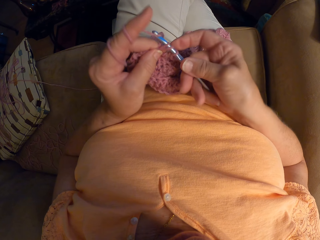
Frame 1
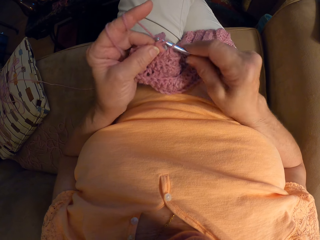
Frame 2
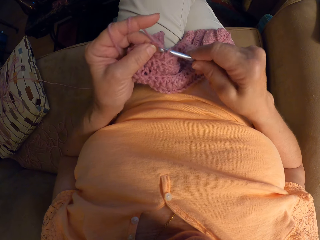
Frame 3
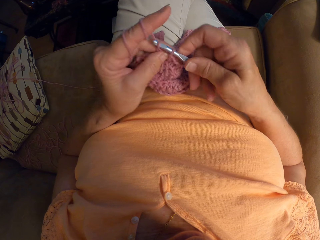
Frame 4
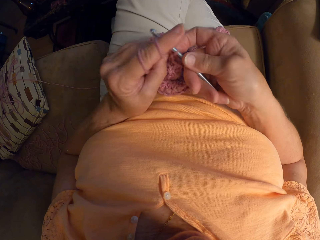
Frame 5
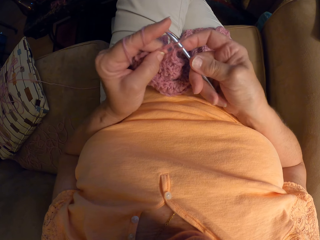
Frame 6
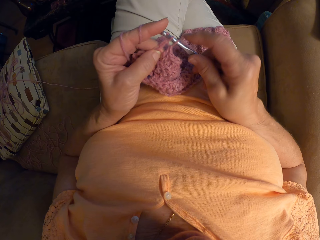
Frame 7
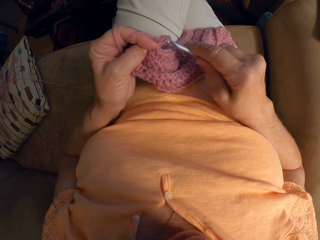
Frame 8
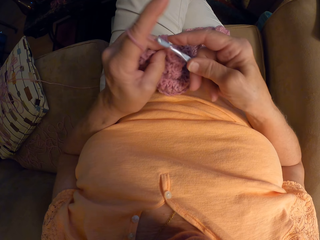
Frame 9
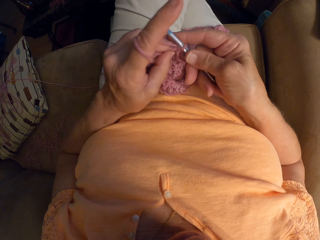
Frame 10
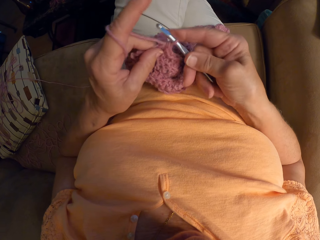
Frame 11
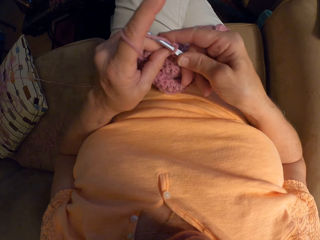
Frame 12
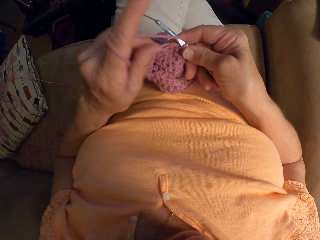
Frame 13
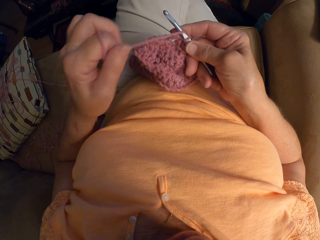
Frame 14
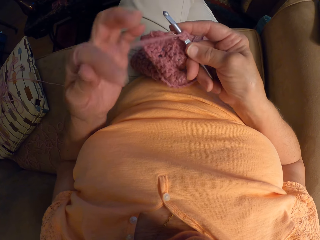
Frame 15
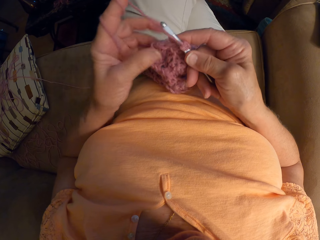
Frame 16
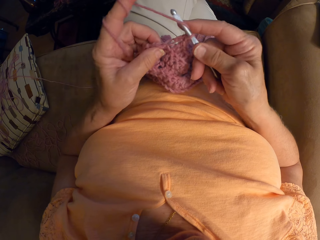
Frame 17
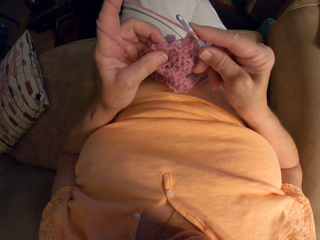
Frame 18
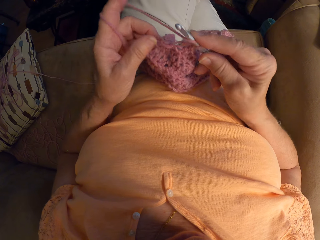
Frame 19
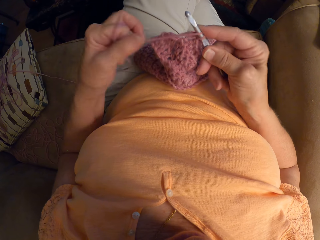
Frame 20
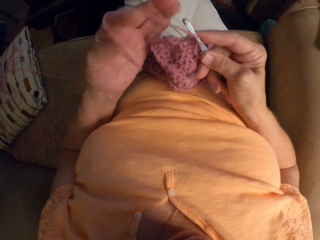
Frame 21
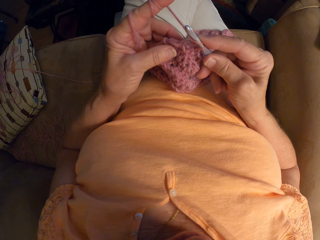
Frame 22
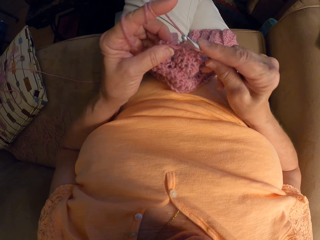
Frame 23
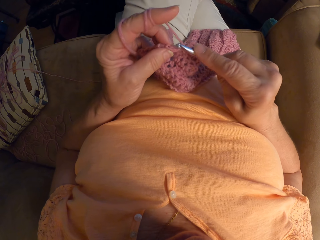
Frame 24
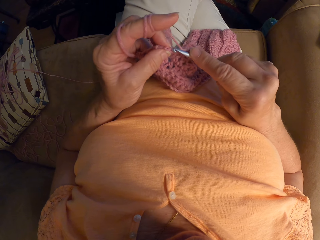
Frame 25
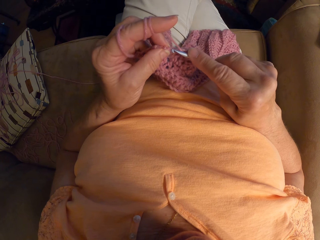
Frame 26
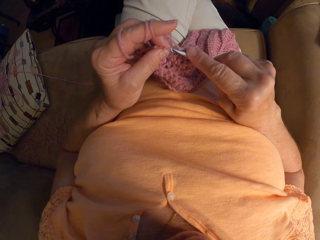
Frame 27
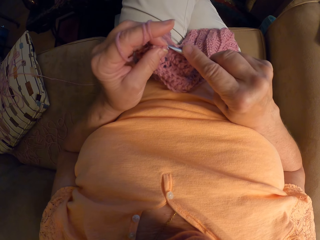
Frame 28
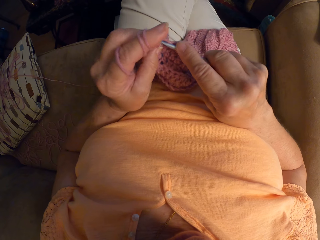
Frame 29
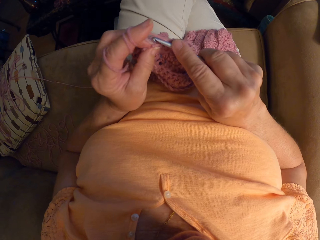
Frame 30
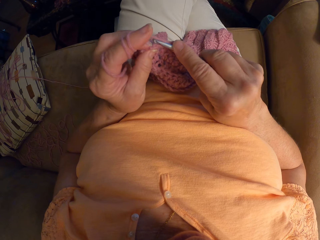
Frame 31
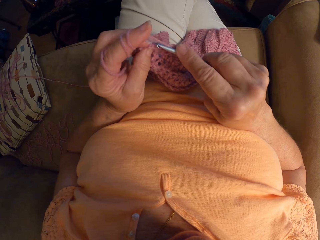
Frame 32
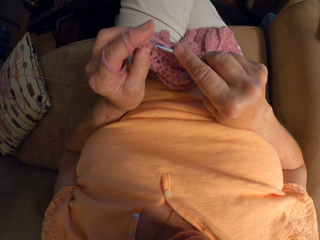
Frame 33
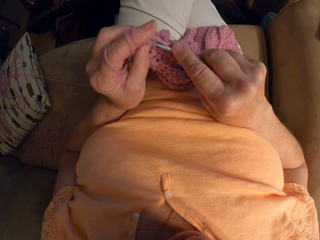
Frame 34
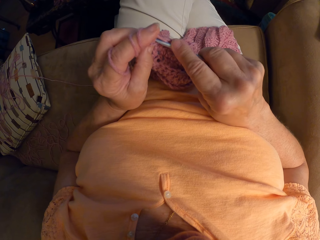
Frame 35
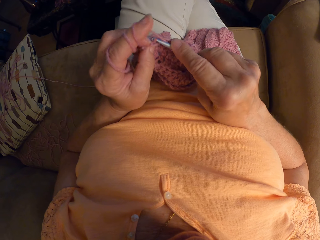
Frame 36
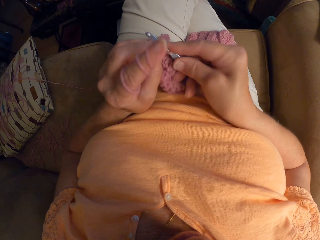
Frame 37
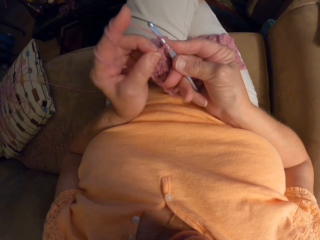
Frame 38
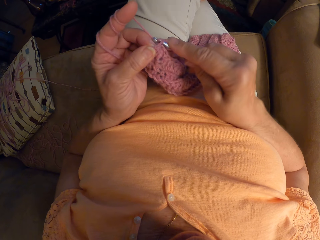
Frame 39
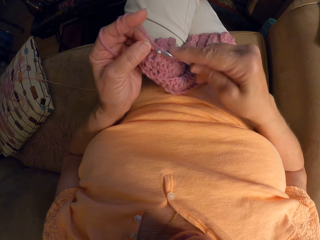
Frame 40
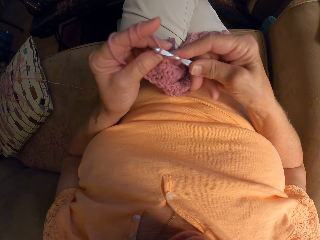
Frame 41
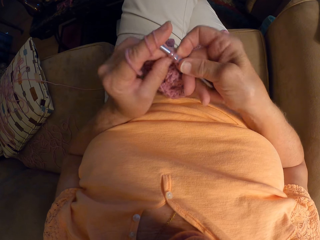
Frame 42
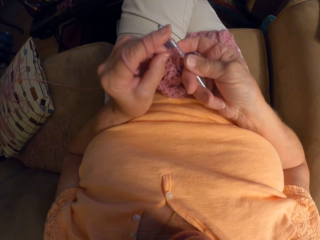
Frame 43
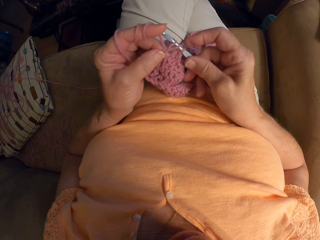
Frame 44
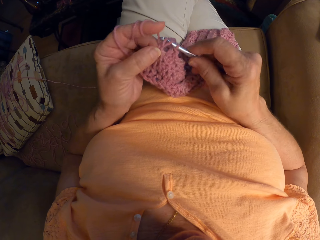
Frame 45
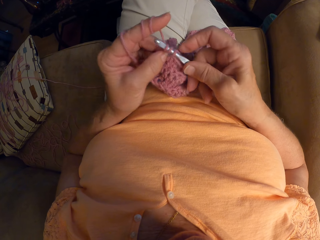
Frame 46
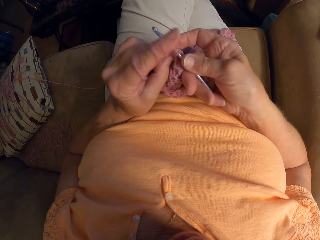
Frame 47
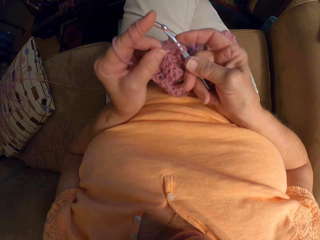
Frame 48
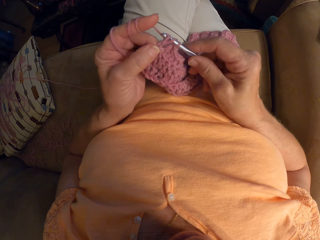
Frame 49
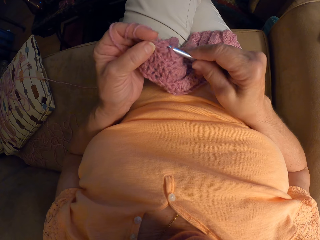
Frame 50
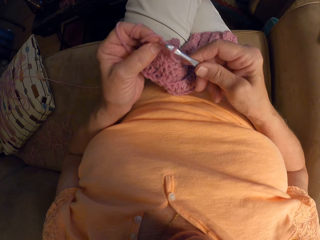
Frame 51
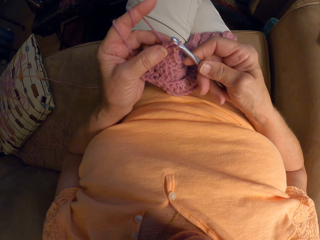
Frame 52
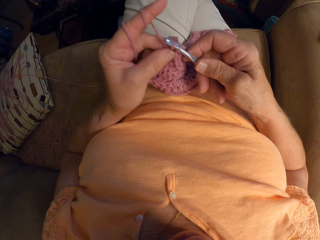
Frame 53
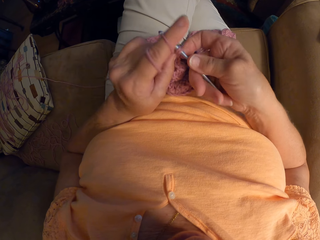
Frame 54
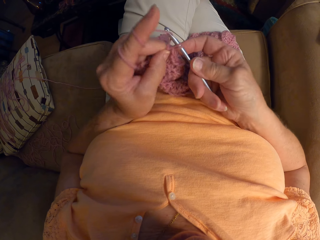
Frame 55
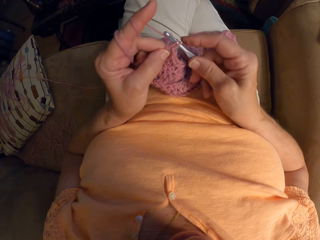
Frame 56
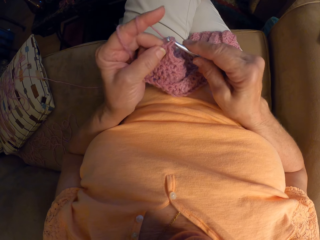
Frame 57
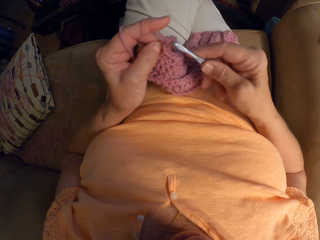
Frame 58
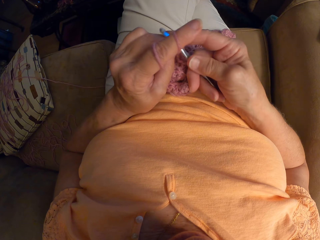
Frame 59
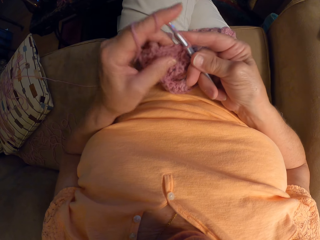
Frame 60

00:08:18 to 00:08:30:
The camera wearer adjusts the yarn with their left index finger. They wind the thread on their finger, hold the sweater fabric, and wind the thread on their finger again. They crochet with the yarn and knit the sweater fabric.

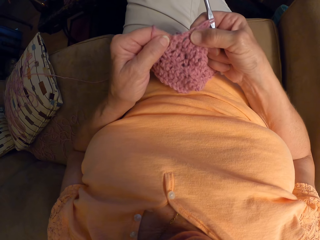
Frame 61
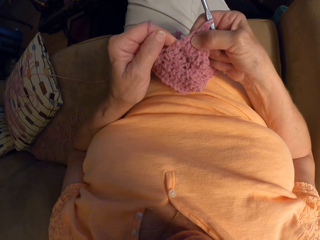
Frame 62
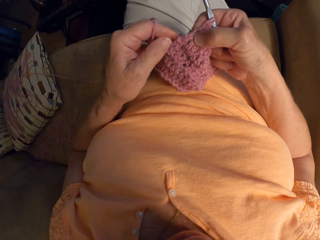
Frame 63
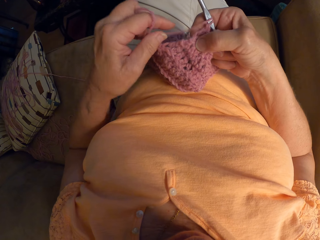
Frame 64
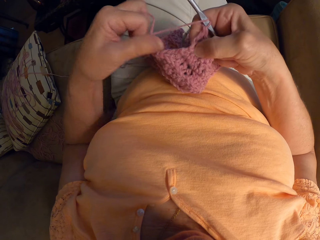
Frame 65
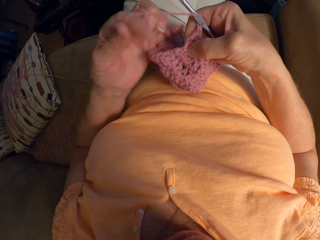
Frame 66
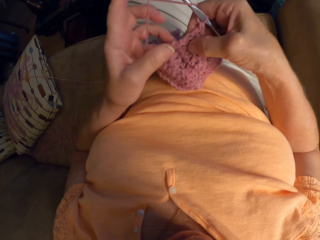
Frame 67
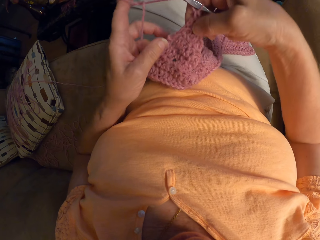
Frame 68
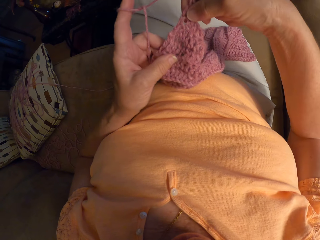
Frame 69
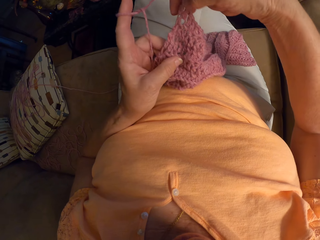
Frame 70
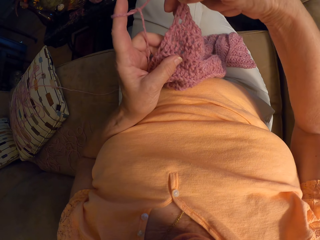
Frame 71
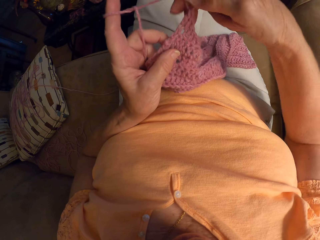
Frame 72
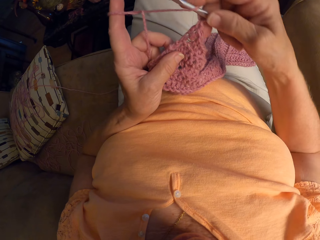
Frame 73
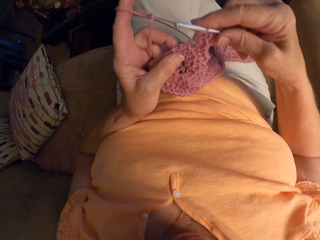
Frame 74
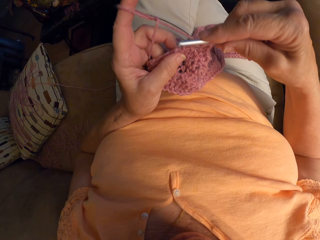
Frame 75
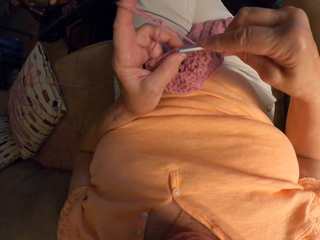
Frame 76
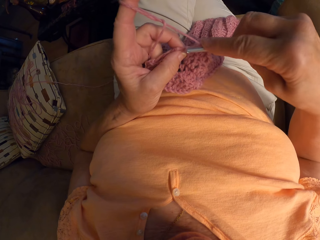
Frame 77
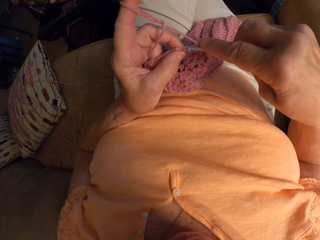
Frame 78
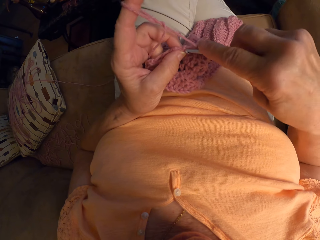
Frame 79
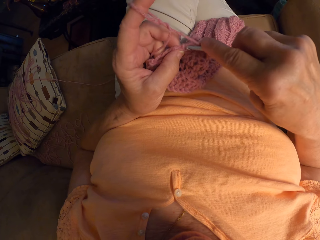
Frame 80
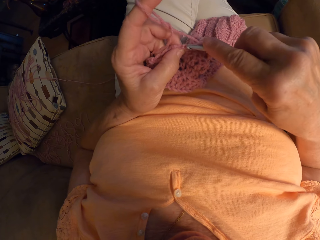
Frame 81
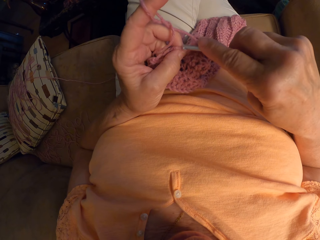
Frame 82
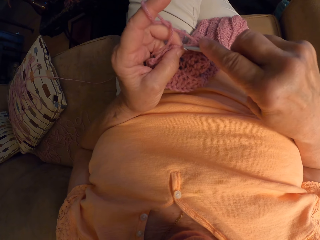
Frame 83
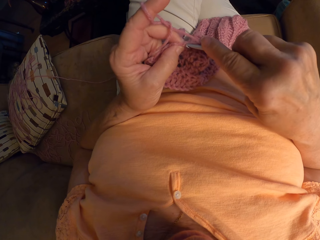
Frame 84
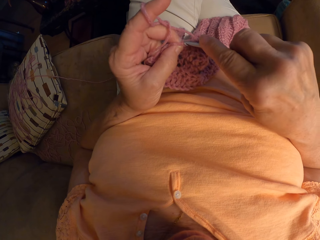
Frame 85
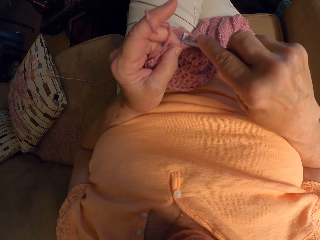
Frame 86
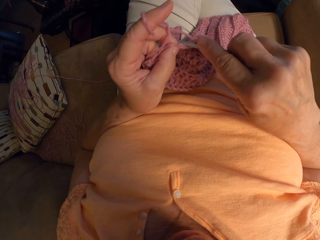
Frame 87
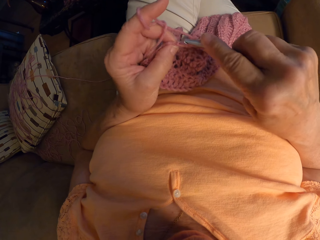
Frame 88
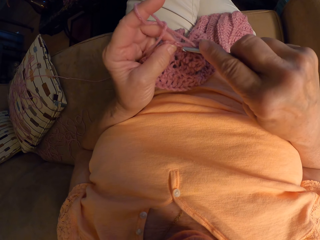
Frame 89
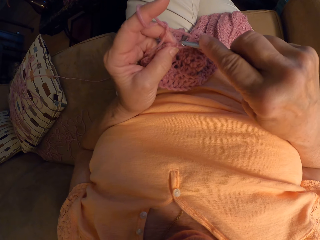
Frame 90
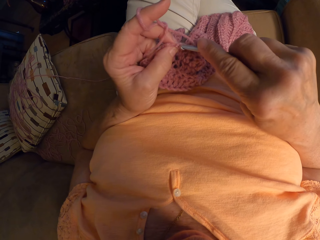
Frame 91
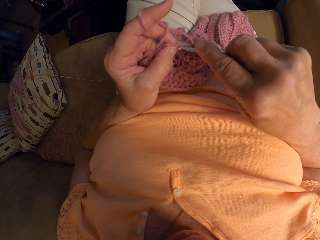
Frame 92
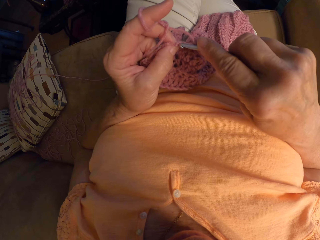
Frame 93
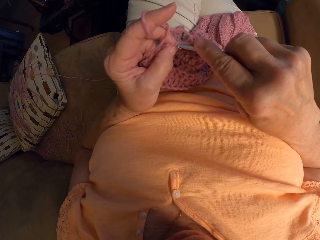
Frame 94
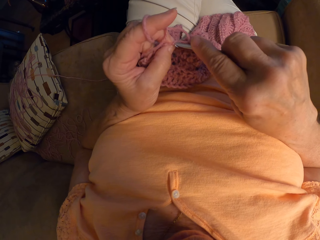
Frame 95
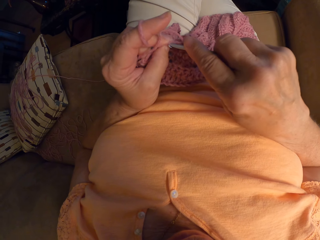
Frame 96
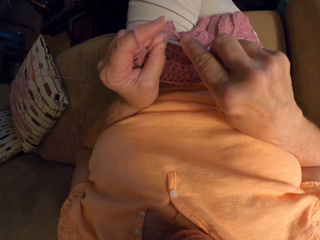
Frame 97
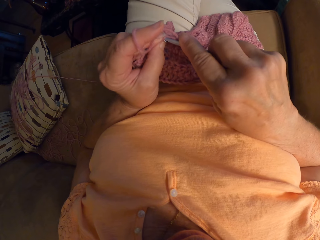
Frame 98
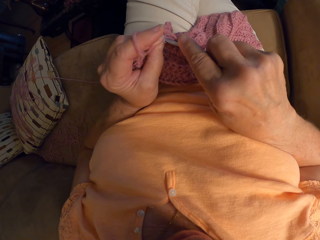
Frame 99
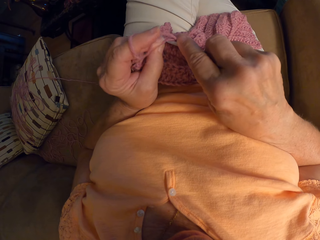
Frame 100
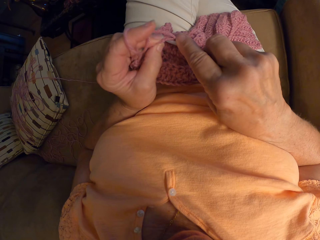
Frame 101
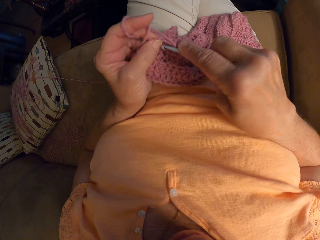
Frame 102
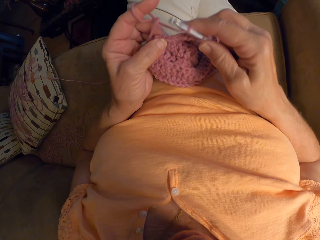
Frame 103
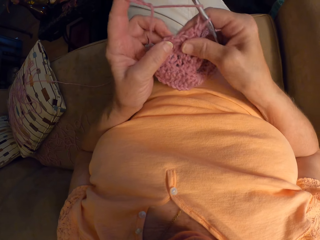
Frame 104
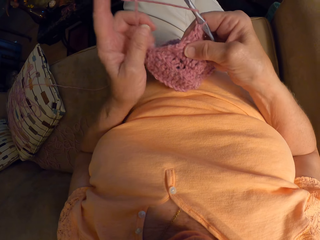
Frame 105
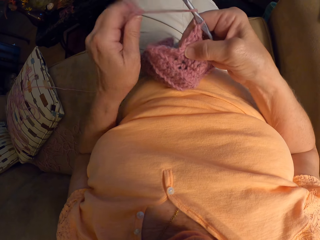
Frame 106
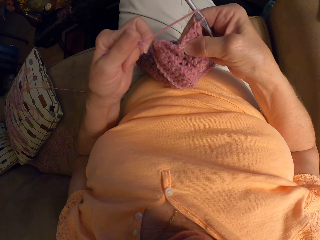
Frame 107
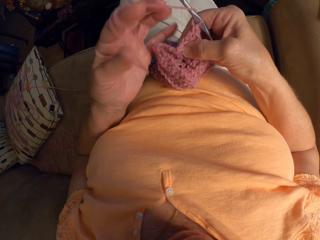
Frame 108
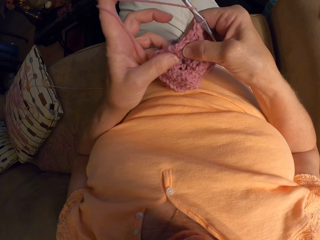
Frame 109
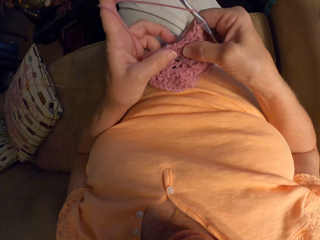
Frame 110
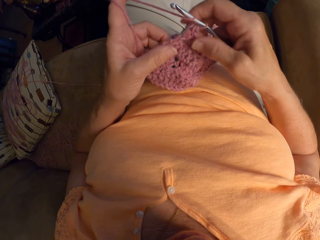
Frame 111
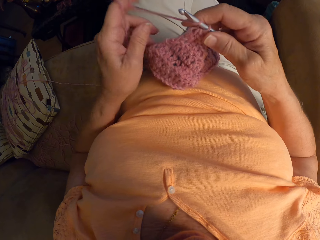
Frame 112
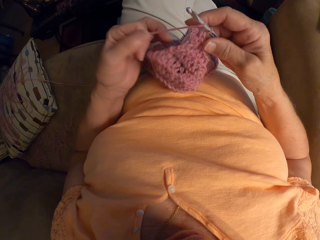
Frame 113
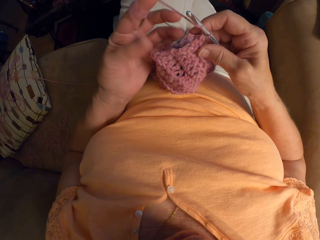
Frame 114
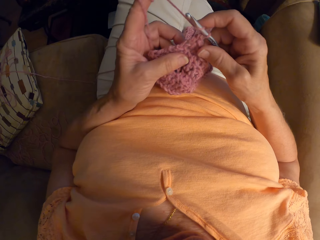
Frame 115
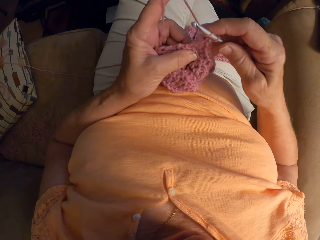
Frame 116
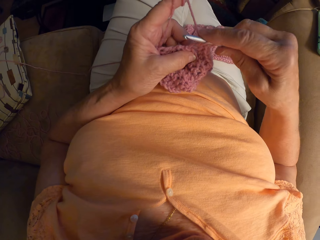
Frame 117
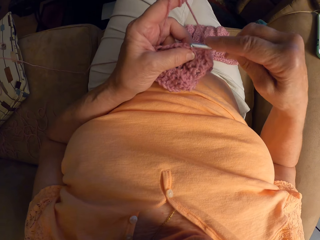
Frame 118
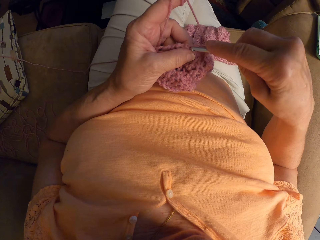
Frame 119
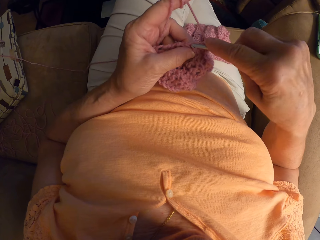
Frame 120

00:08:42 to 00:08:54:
The camera wearer straightens the sweater fabric. They wind the thread on their finger. They adjust the crochet with their hands. They look at the sweater fabric. They crochet with the yarn. They wind the thread on their finger. They adjust the yarn with their left index finger. They hold the sweater fabric. They wind the thread on their finger.
